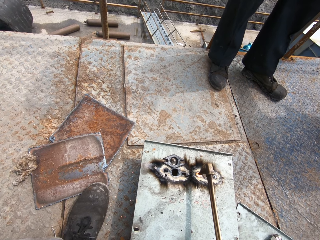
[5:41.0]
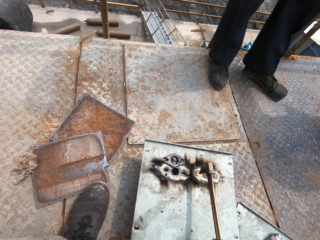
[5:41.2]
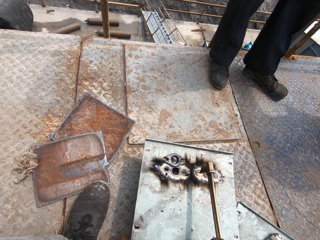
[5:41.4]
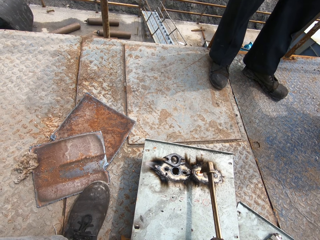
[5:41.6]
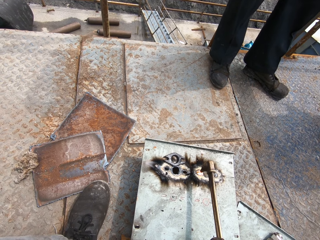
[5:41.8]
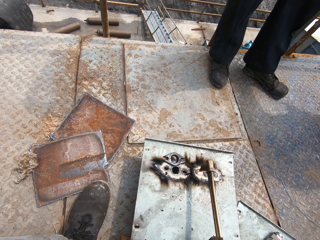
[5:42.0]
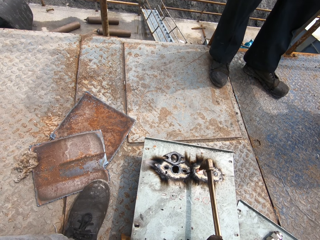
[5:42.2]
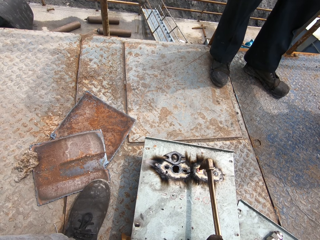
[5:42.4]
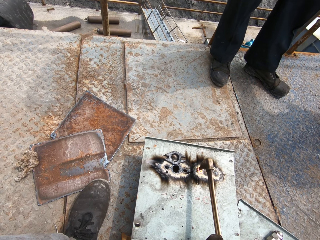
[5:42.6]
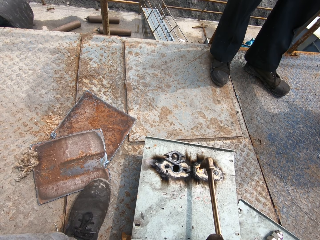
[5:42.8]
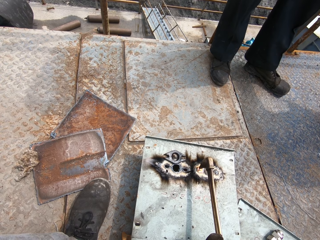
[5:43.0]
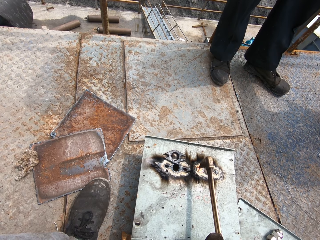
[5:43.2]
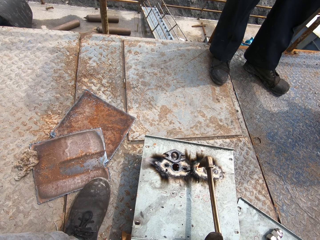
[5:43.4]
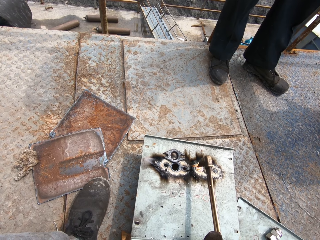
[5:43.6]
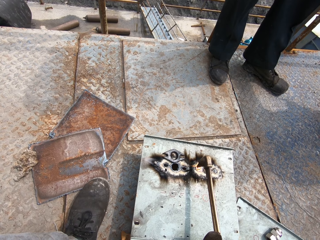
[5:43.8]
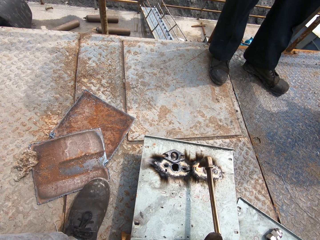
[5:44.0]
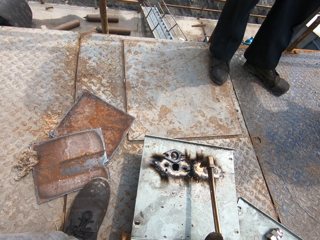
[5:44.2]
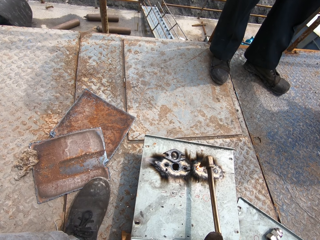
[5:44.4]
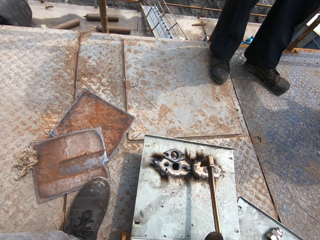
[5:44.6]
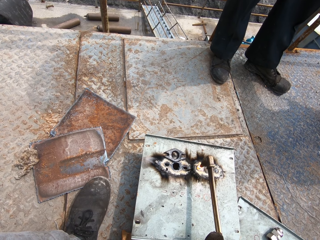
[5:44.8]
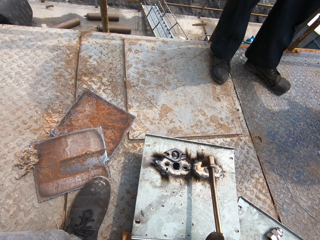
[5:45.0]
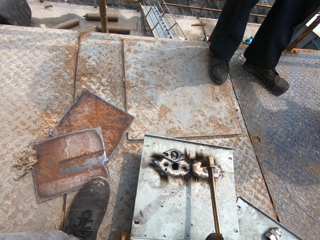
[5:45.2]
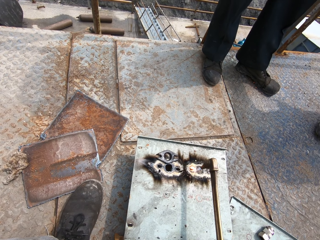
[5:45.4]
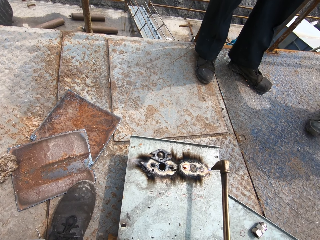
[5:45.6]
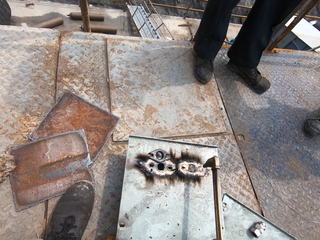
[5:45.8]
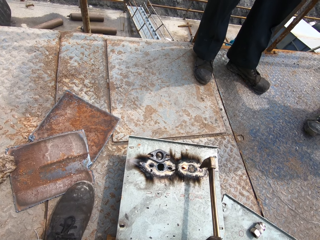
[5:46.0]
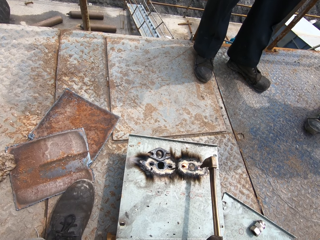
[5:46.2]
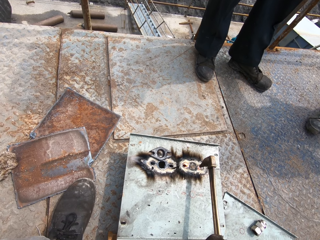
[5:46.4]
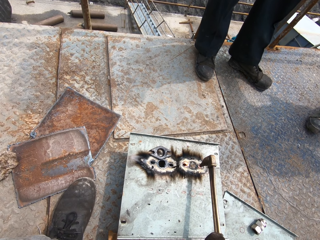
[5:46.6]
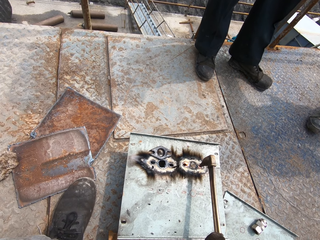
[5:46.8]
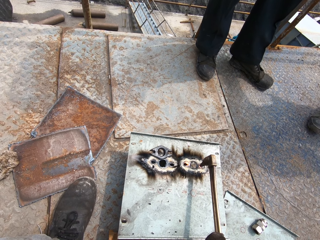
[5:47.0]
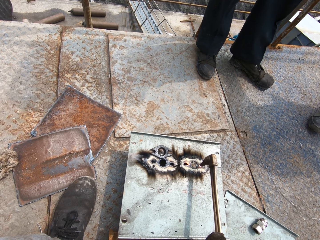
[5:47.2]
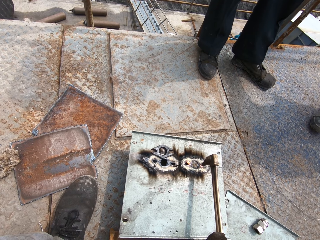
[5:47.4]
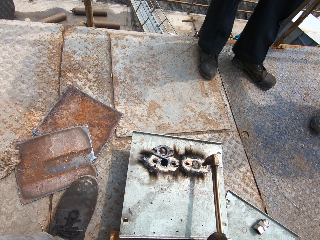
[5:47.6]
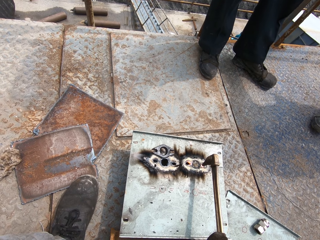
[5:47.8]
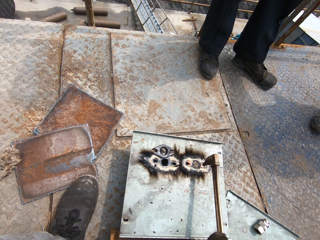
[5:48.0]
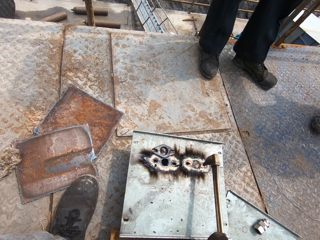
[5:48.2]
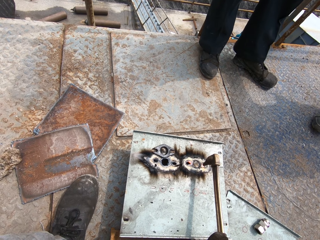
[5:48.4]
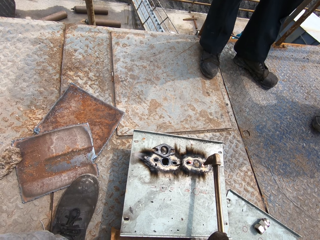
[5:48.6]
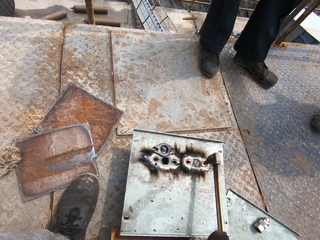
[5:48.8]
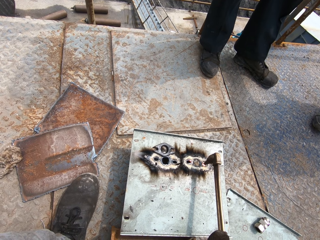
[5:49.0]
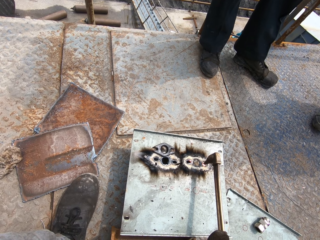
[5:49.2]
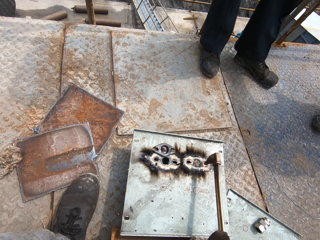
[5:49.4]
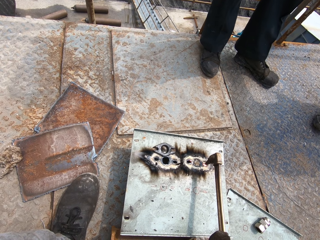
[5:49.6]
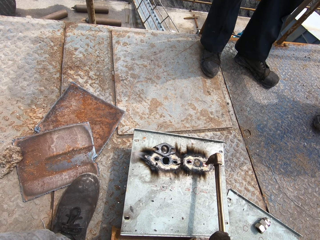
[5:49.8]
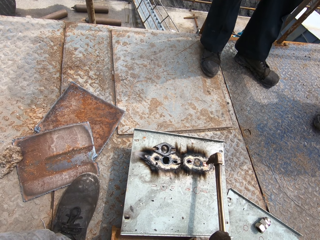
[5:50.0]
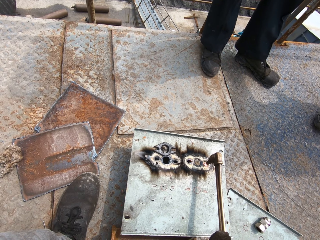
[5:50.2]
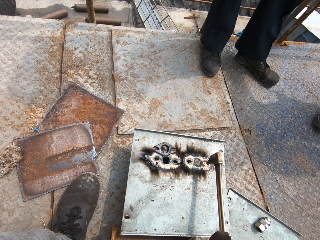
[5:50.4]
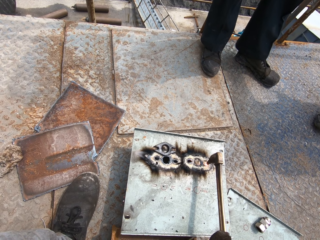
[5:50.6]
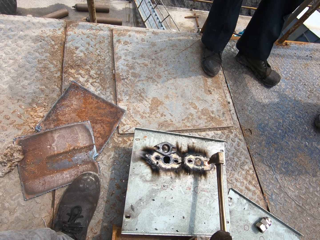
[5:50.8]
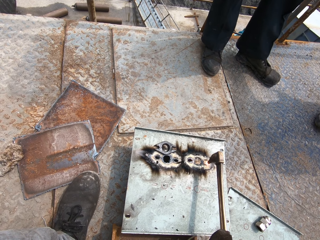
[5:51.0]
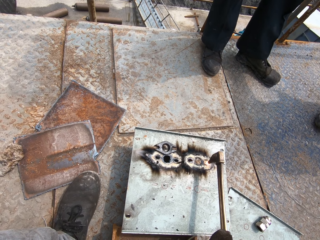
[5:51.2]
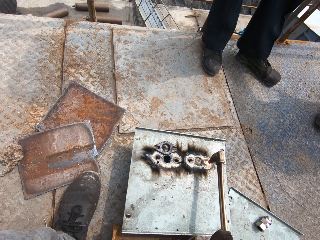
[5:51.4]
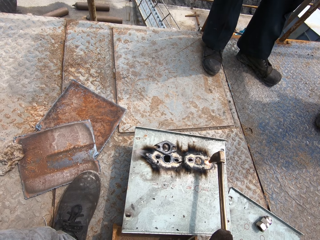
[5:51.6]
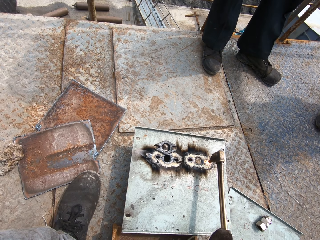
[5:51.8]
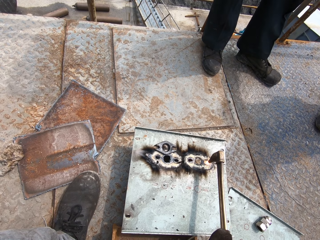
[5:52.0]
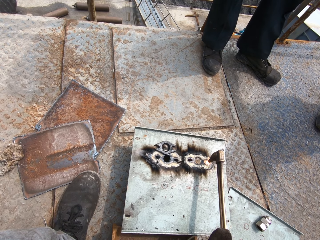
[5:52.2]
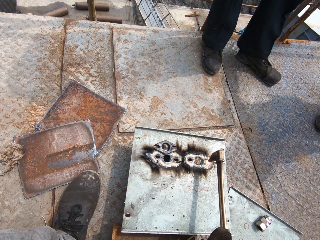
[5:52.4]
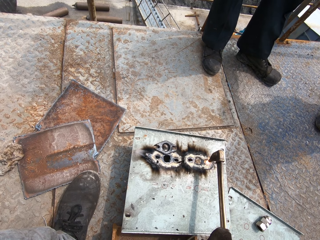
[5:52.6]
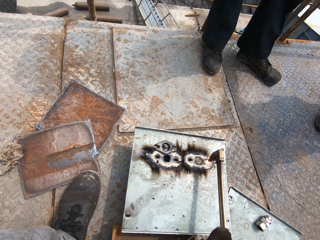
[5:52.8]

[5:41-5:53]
The camera wearer widens the hole on the metal plate on the floor with the flaming blowtorch in his right hand.

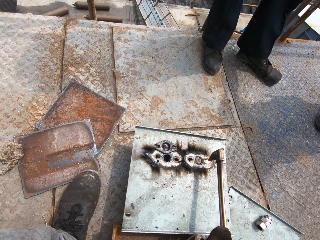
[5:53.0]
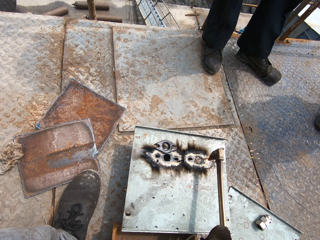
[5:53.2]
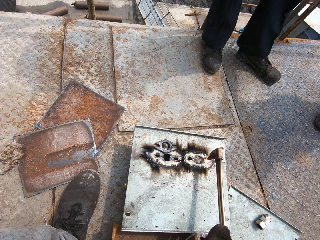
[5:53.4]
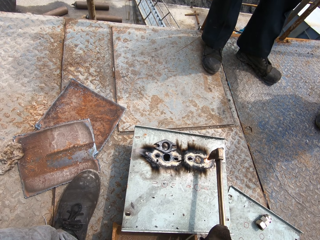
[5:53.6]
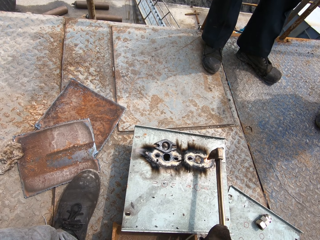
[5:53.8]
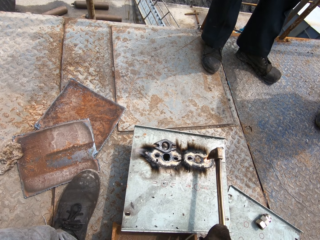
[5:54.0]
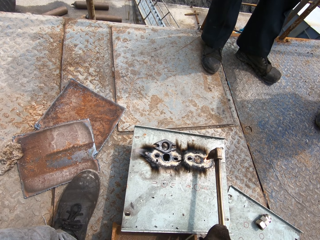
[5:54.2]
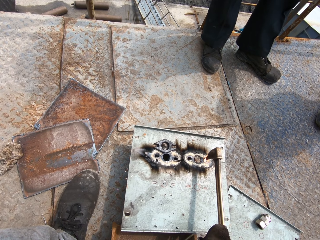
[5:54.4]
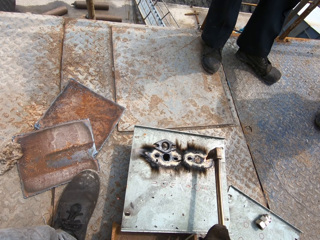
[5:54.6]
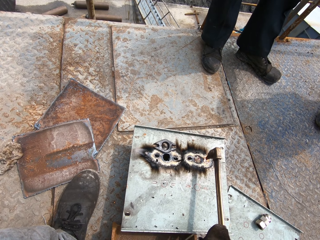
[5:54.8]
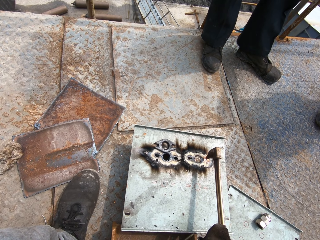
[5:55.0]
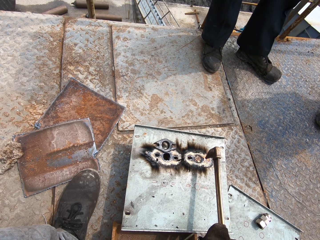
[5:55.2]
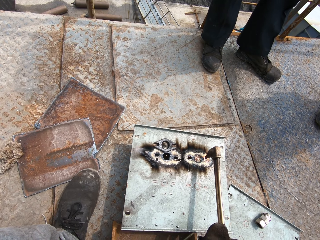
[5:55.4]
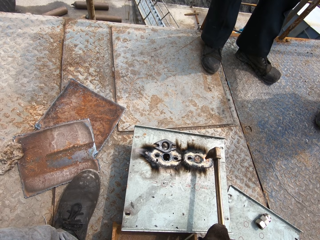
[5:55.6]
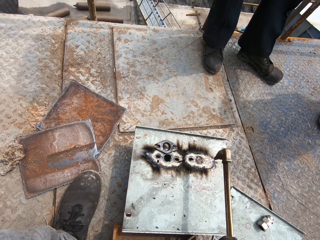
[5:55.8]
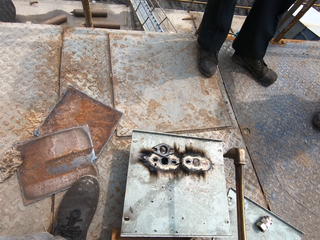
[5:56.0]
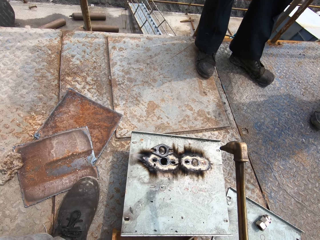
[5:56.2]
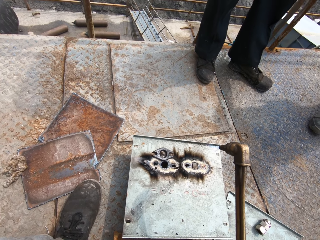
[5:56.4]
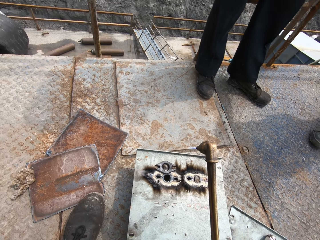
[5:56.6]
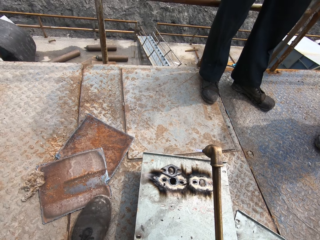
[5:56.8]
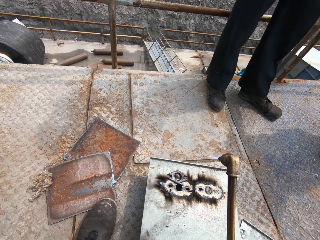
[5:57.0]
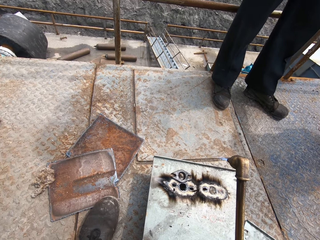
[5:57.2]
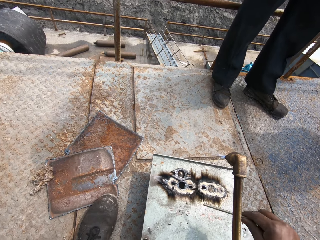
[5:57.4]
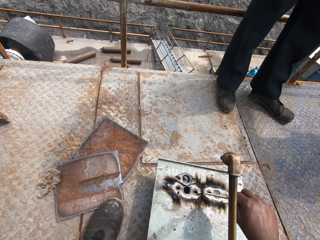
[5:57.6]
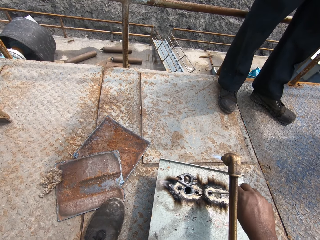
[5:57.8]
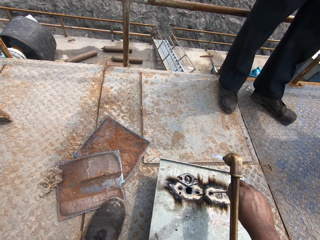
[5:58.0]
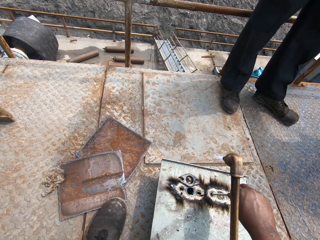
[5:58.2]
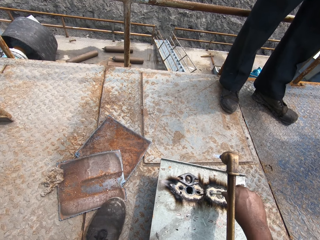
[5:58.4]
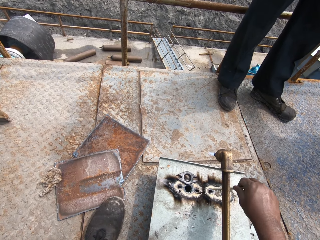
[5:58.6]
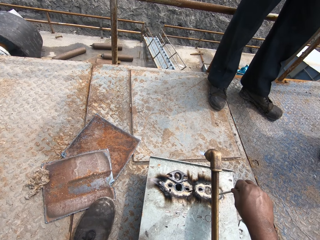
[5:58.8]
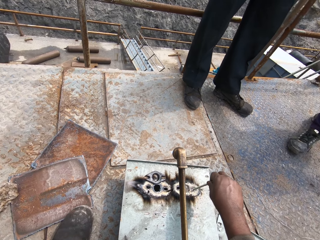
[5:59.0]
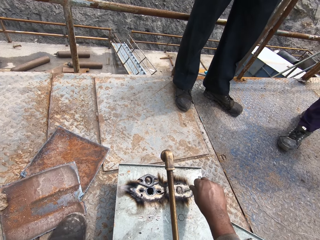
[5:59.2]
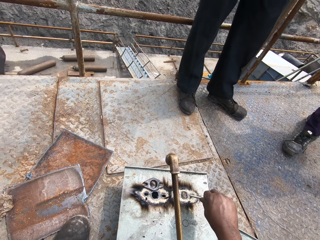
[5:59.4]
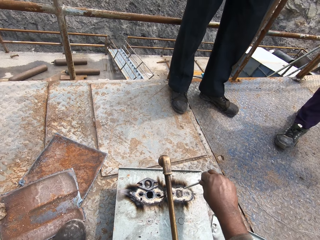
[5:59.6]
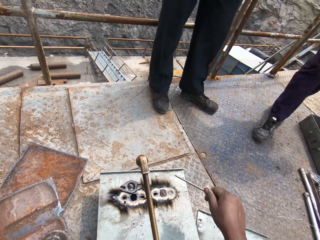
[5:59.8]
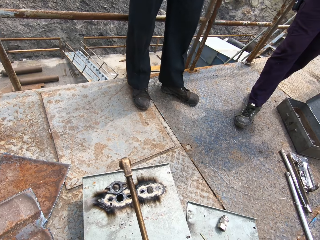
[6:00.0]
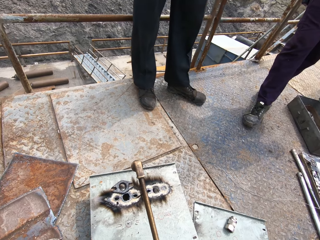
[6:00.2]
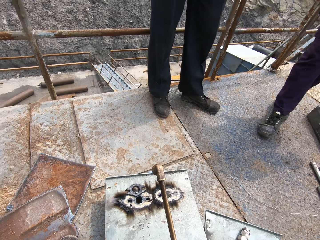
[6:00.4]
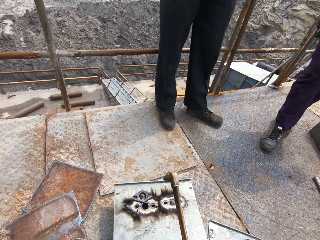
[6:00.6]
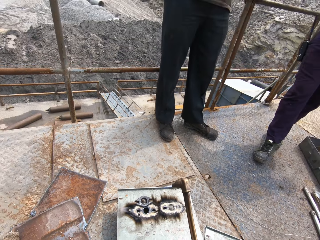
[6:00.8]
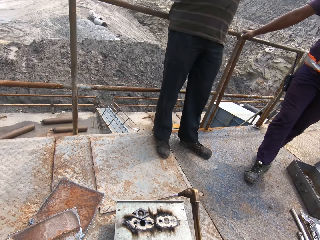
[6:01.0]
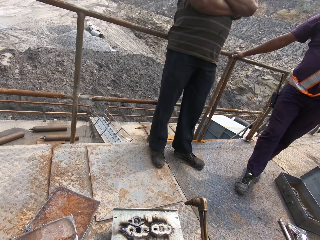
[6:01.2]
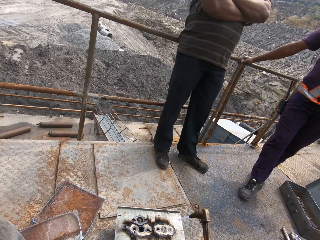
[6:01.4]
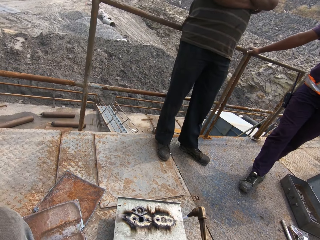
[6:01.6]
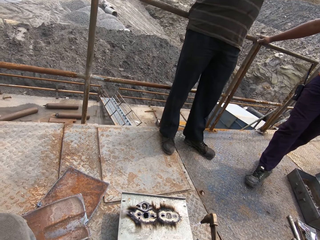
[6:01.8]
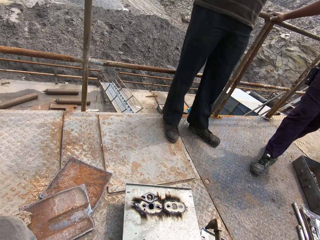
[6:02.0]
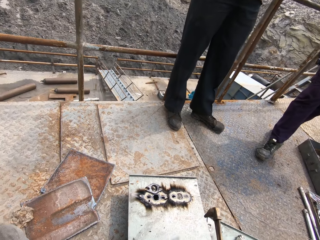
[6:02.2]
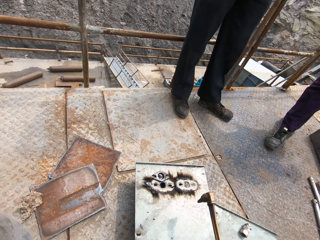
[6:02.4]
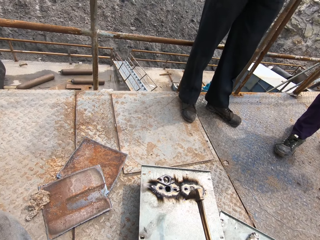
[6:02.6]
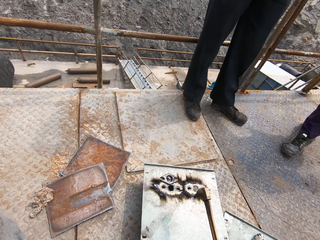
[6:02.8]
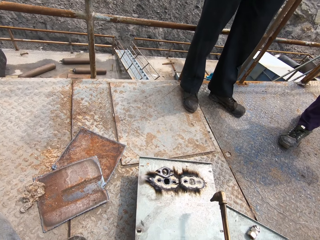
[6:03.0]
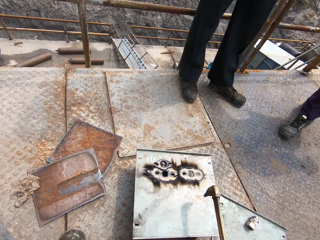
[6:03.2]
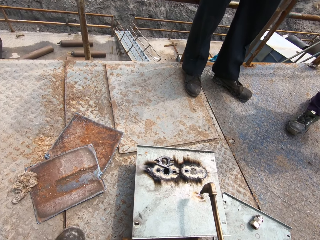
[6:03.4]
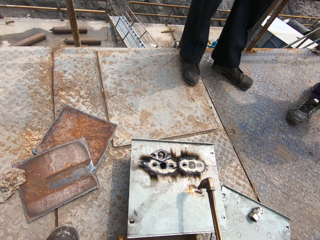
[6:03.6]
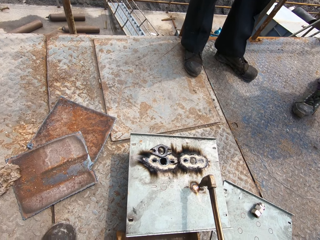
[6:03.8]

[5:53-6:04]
The camera wearer widens the hole on the metal plate with the metal rod in his right hand. He puts the rod in the hole. He welds with the welding gun. He cuts a hole into the metal plate on the floor with the flaming blowtorch in his right hand.
